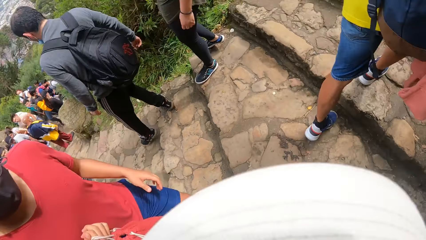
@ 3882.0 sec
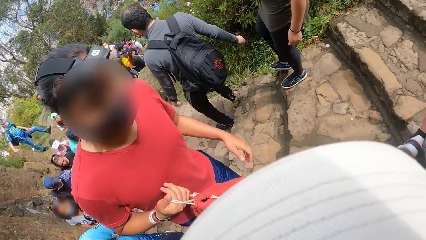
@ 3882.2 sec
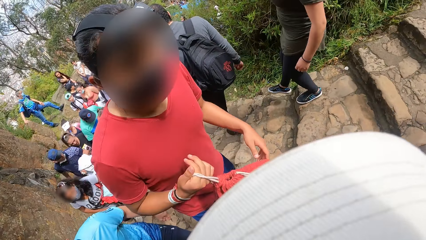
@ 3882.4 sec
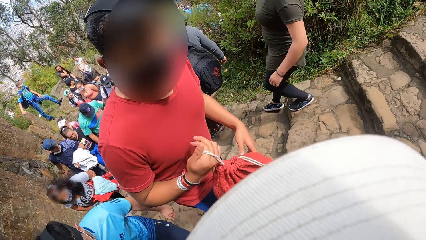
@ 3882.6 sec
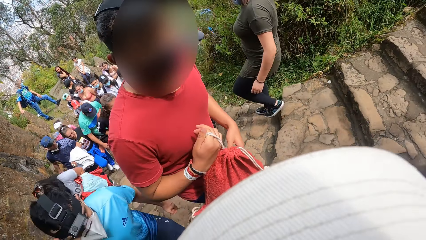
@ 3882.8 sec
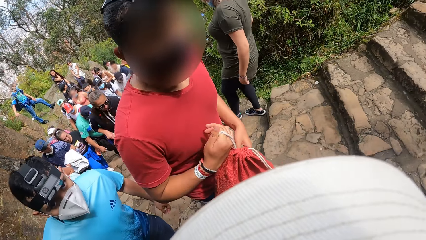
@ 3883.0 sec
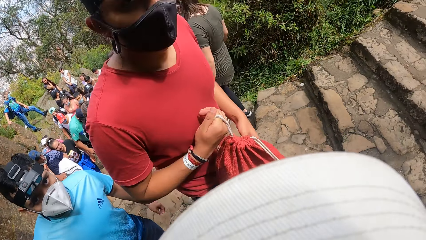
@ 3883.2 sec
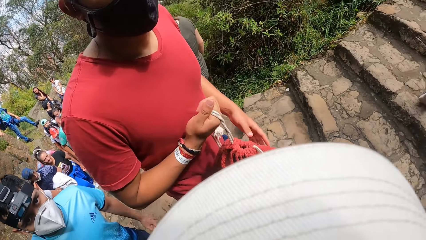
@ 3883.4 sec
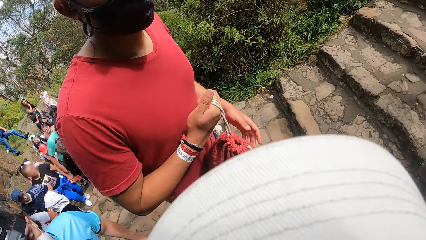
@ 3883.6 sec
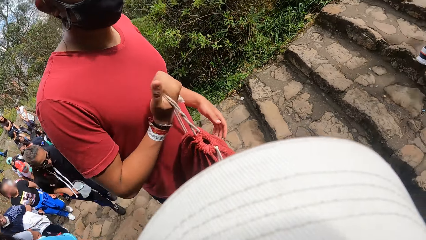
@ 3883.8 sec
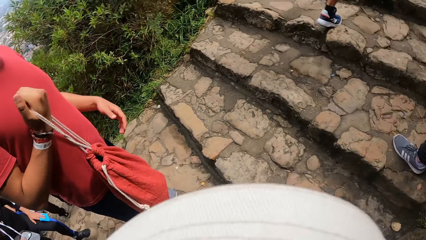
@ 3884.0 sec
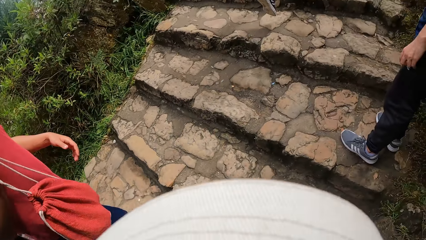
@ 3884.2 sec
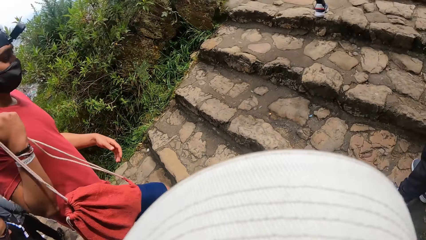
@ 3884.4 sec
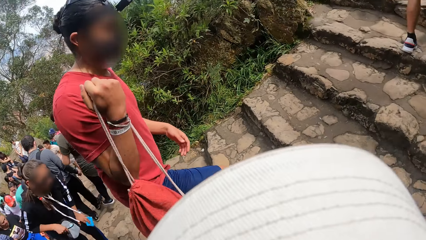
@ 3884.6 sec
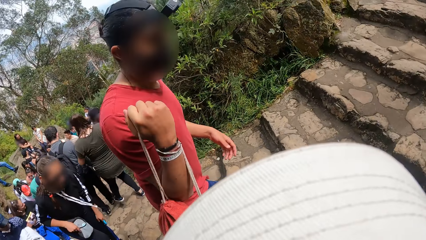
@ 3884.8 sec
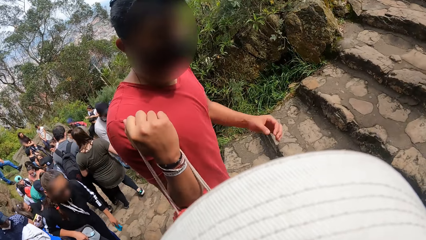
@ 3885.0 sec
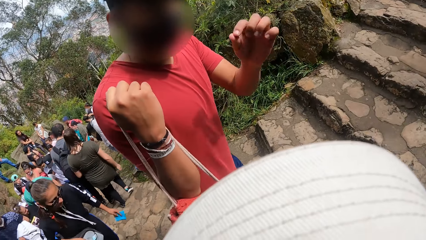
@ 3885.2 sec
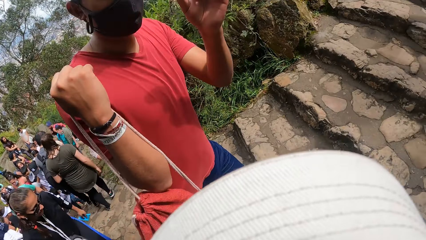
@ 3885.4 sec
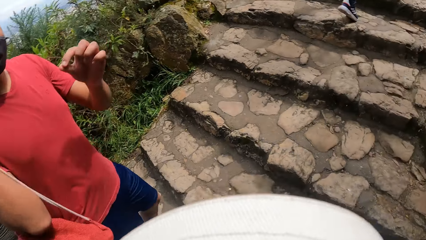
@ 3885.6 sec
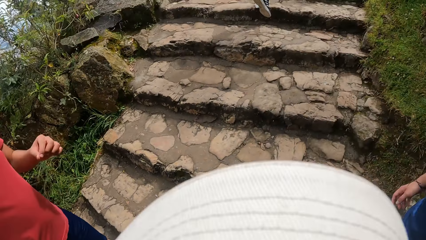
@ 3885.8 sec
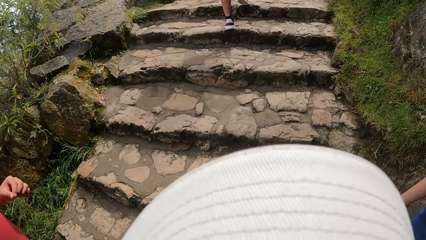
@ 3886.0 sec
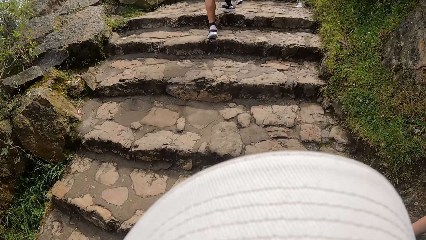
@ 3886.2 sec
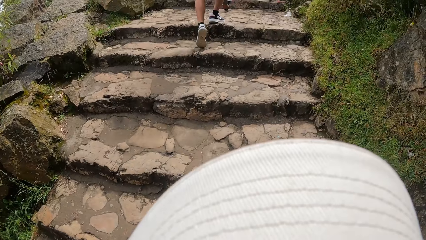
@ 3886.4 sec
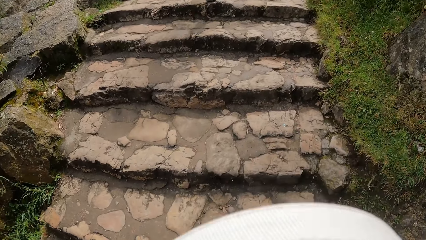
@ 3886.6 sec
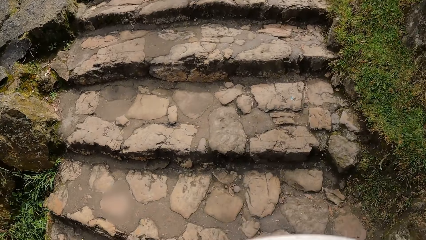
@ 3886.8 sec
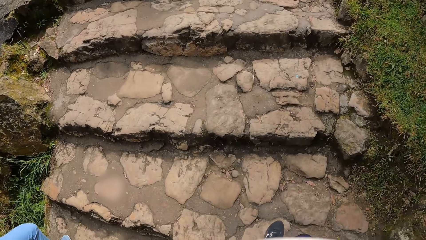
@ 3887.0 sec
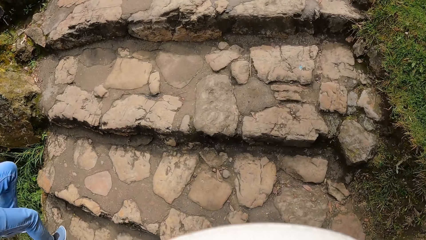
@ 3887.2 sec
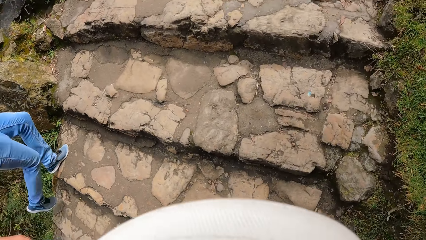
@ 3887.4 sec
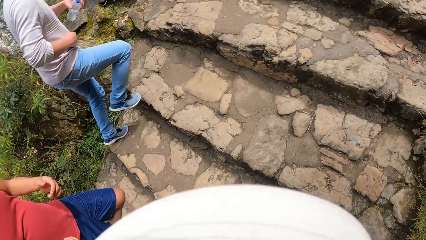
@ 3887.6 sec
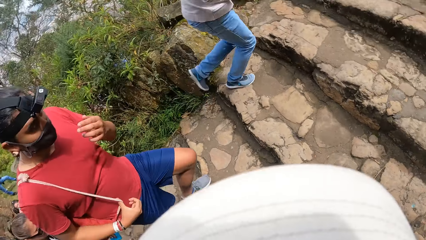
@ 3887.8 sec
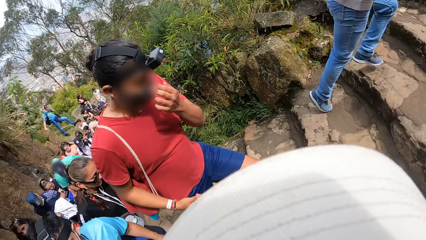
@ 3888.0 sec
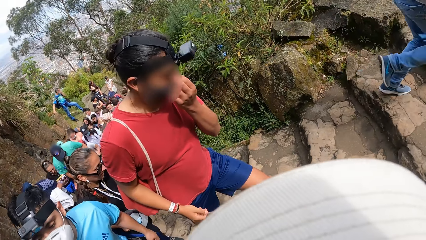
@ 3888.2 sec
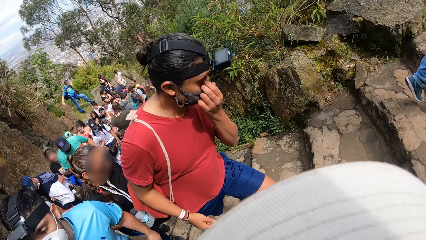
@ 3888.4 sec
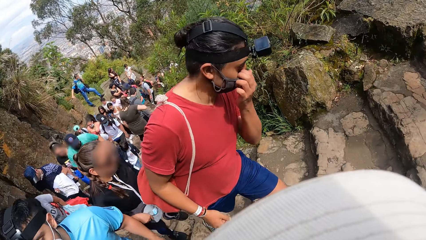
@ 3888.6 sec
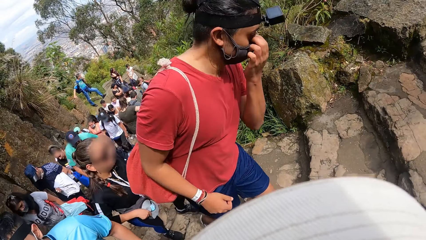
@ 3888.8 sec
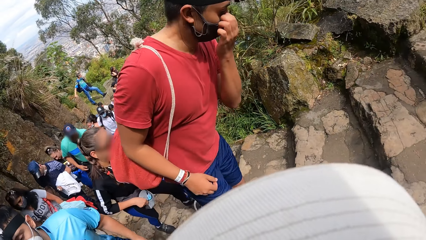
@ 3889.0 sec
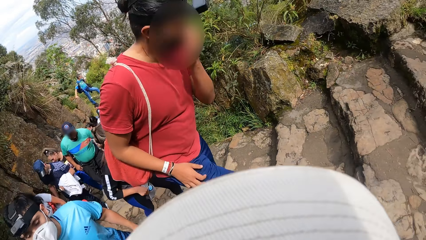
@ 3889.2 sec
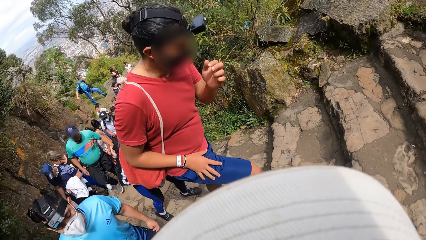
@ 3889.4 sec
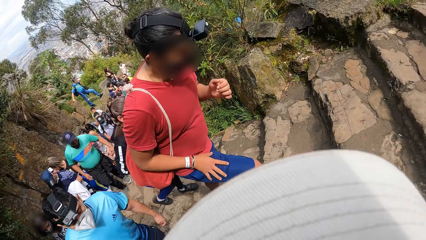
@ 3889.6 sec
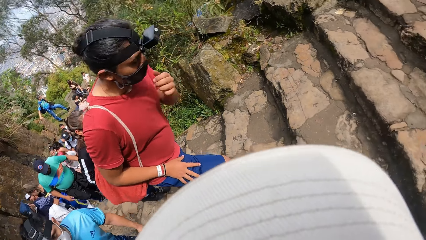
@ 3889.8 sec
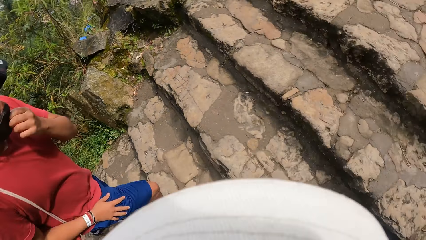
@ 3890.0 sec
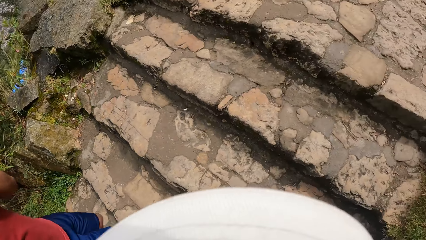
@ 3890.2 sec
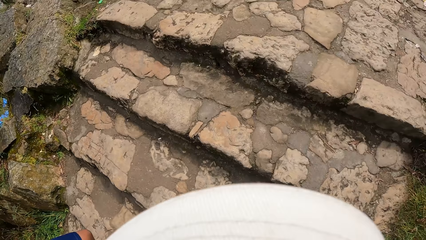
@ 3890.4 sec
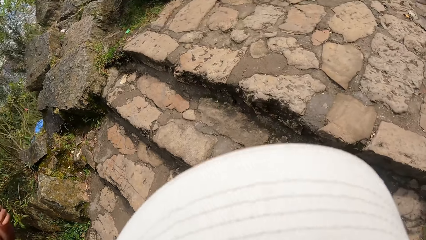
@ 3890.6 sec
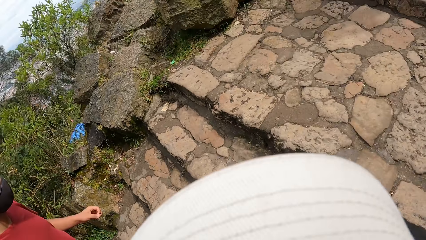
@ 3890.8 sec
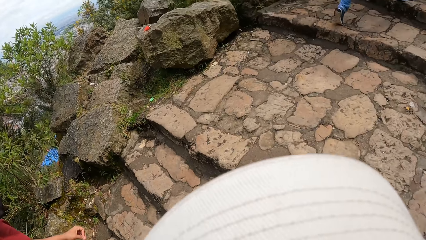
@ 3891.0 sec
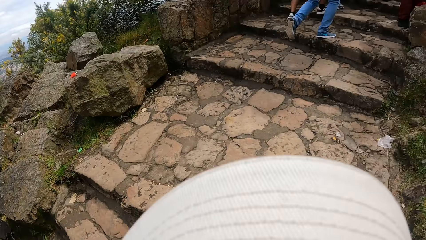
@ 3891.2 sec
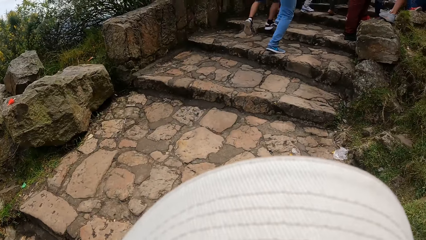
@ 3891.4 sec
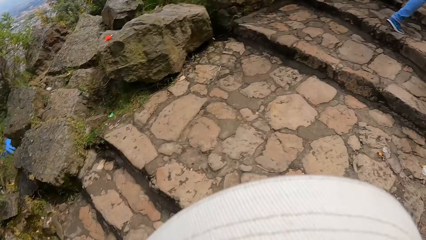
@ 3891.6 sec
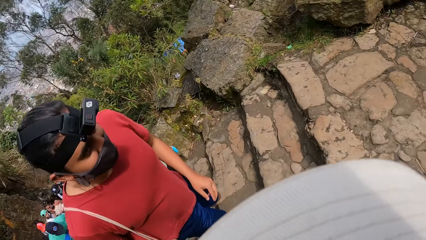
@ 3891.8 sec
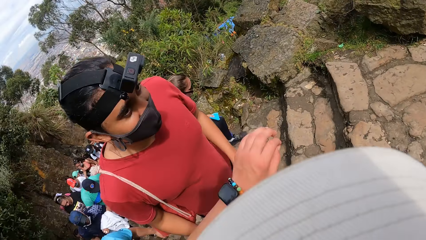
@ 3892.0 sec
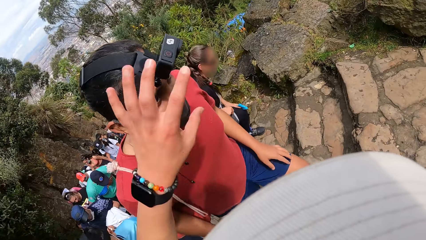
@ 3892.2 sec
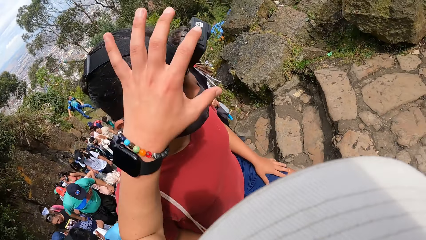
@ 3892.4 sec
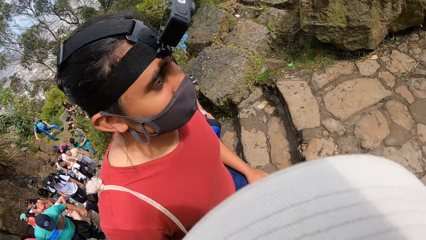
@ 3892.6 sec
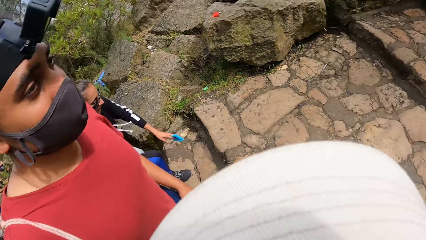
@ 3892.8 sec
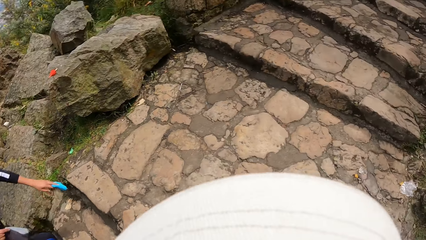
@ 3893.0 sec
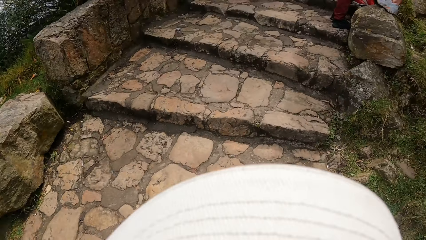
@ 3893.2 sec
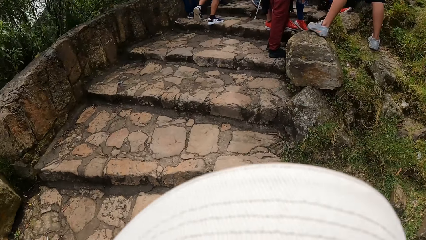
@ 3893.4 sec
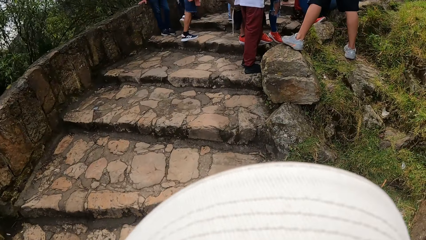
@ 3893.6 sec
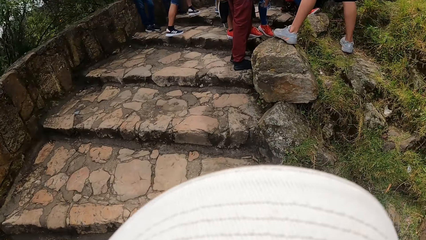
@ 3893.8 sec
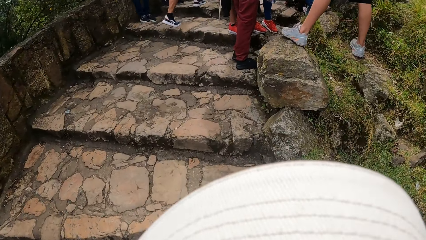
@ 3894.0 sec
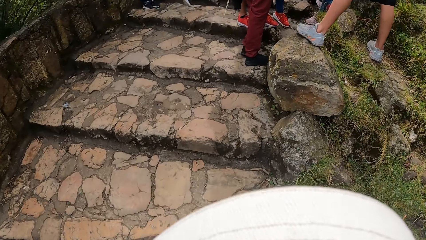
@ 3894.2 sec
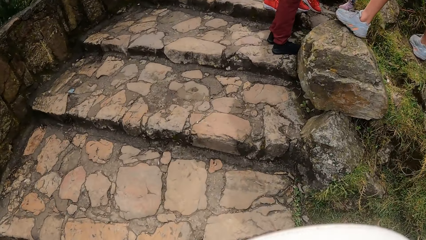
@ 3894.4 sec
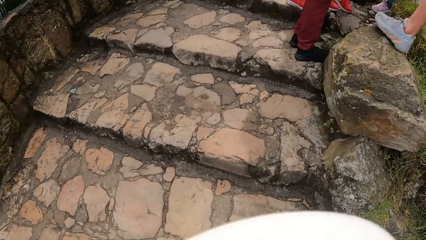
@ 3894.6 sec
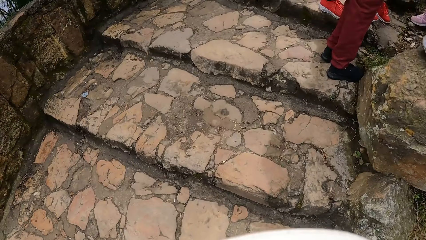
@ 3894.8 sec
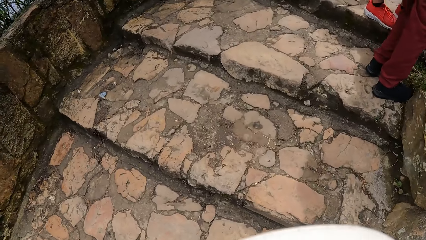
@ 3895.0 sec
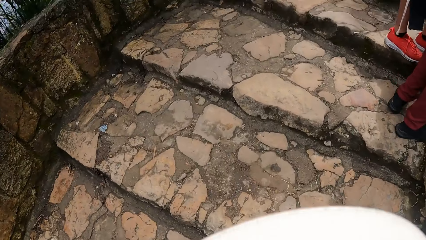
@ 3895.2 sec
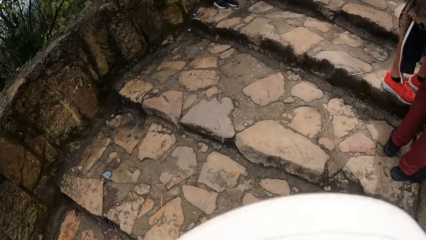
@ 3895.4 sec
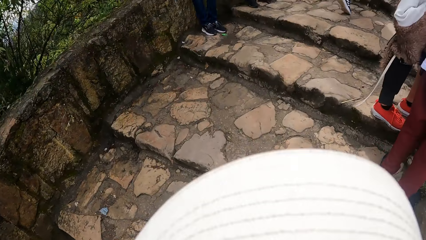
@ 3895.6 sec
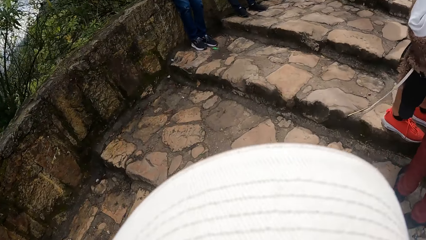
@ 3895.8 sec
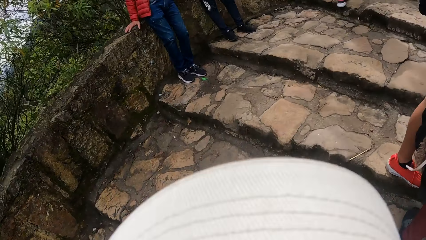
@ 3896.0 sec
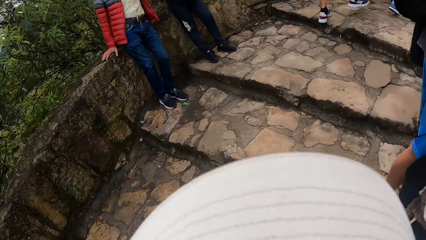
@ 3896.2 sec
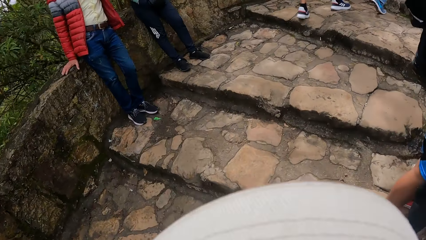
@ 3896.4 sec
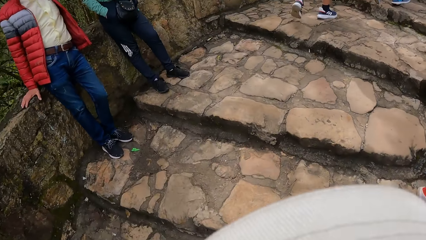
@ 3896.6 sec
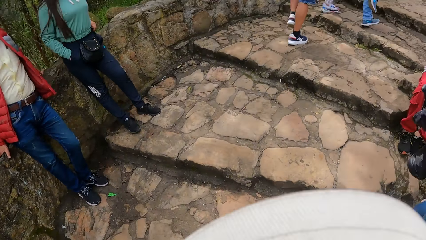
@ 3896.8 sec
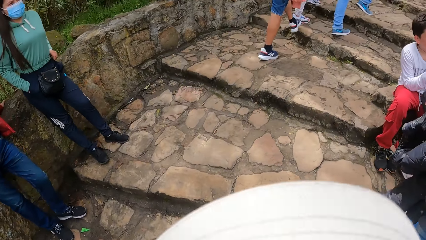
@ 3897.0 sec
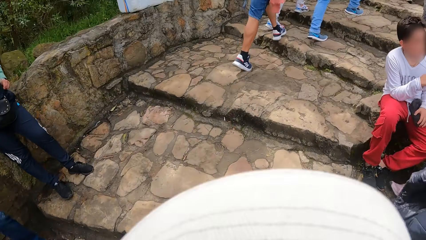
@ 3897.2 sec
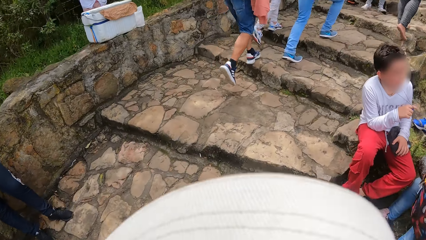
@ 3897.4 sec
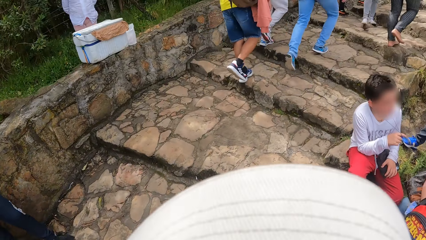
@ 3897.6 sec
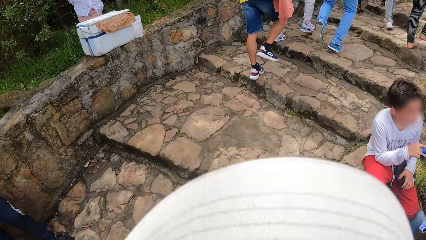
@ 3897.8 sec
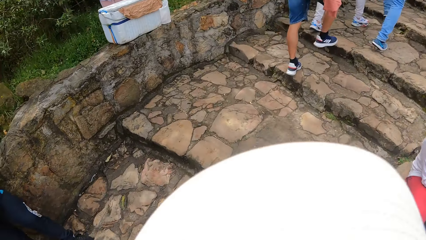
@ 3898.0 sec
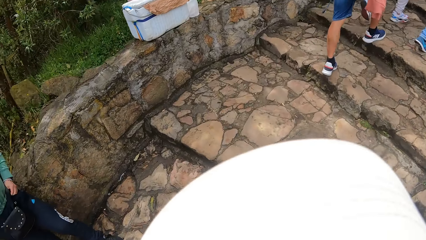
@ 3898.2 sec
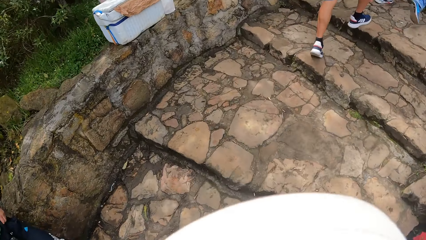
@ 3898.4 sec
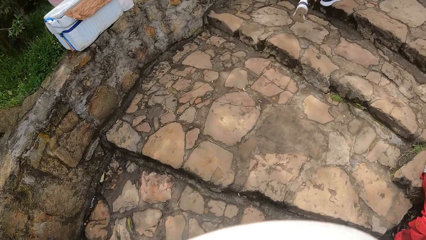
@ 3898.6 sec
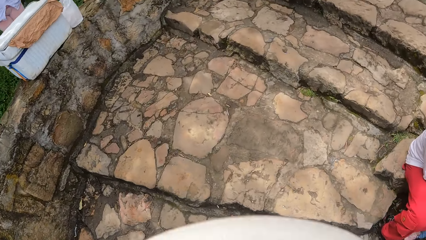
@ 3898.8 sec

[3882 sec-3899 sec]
A man places the bag on the bag. The camera wearer gestures out.
